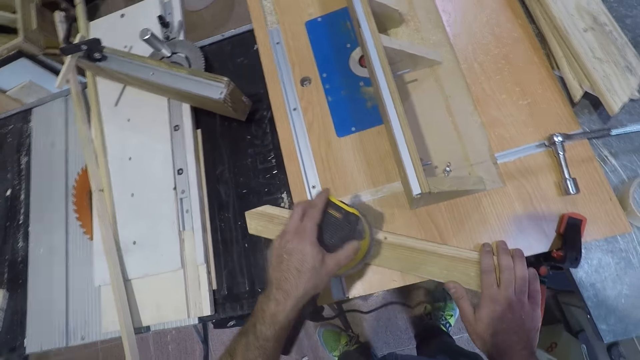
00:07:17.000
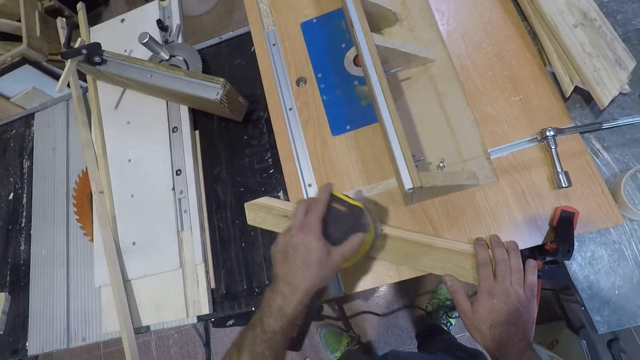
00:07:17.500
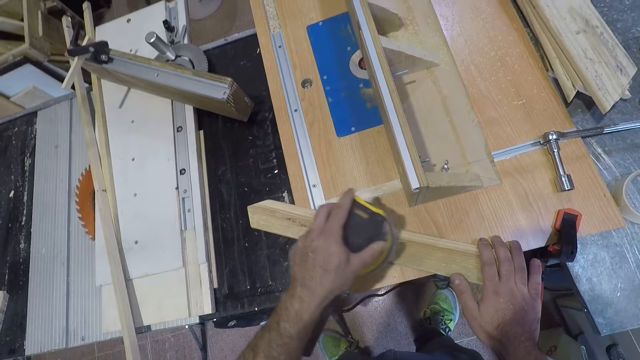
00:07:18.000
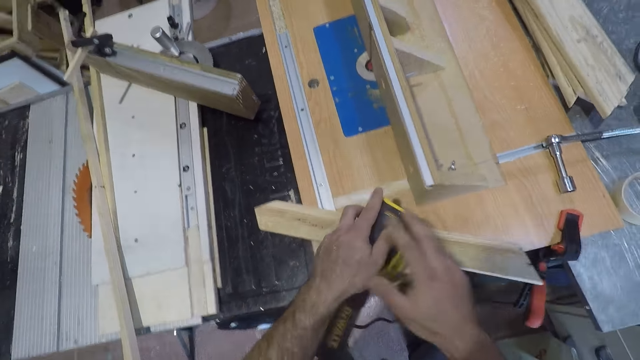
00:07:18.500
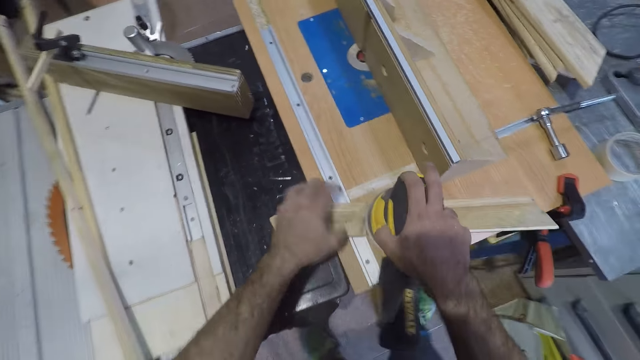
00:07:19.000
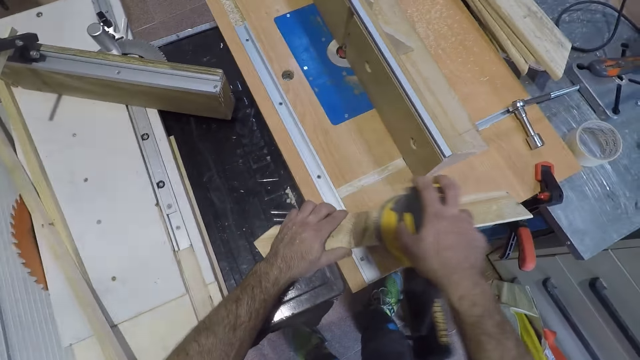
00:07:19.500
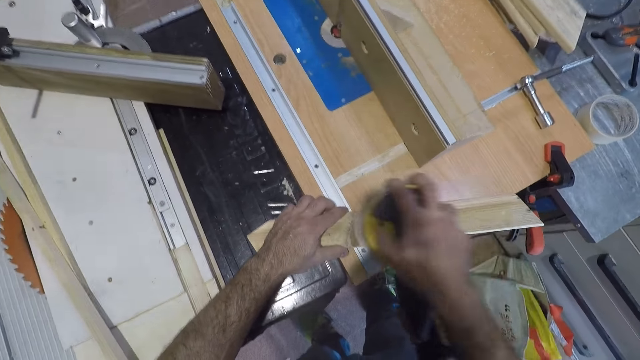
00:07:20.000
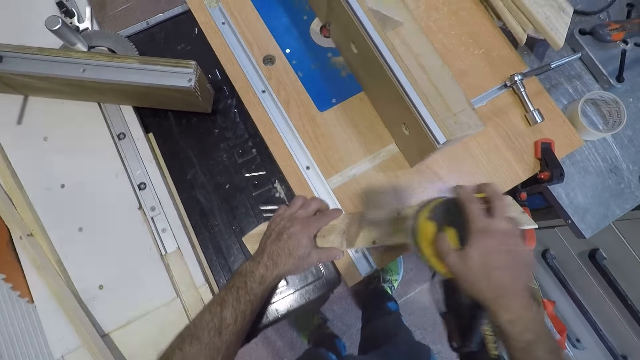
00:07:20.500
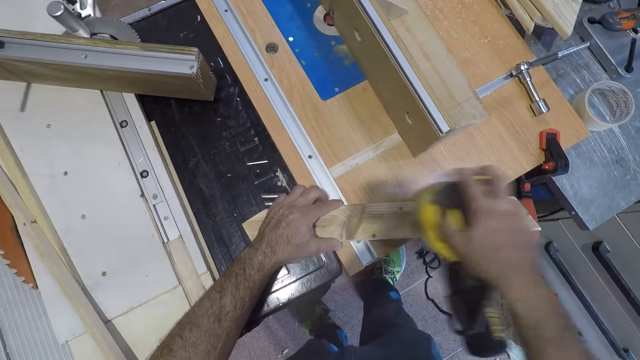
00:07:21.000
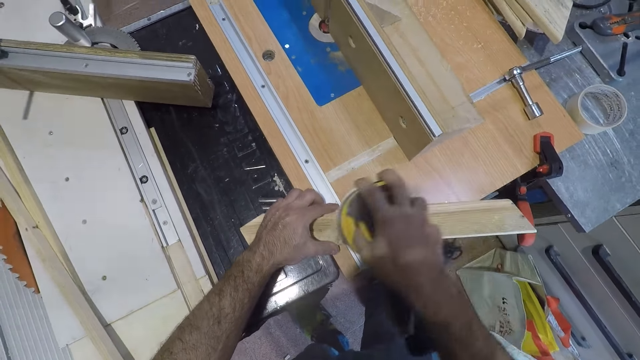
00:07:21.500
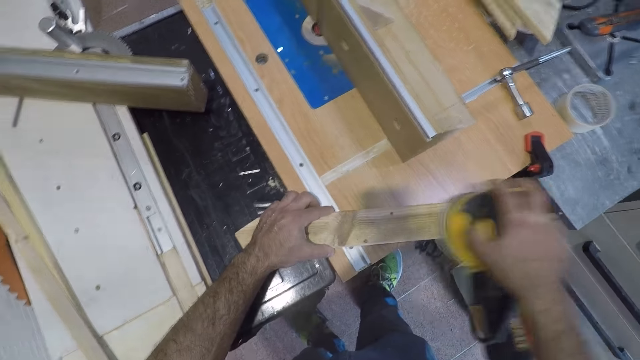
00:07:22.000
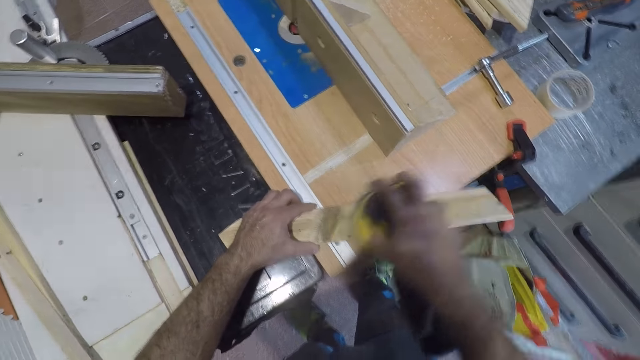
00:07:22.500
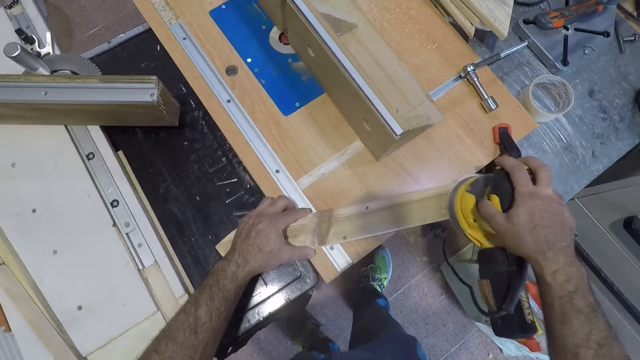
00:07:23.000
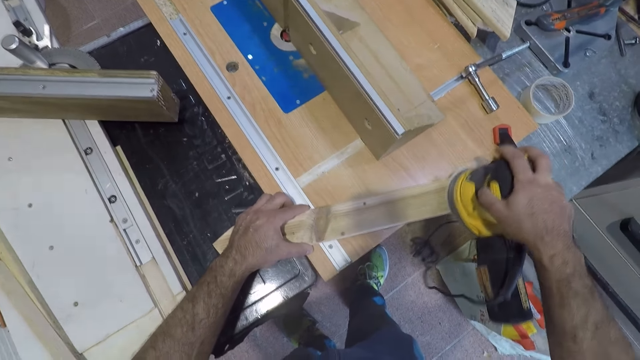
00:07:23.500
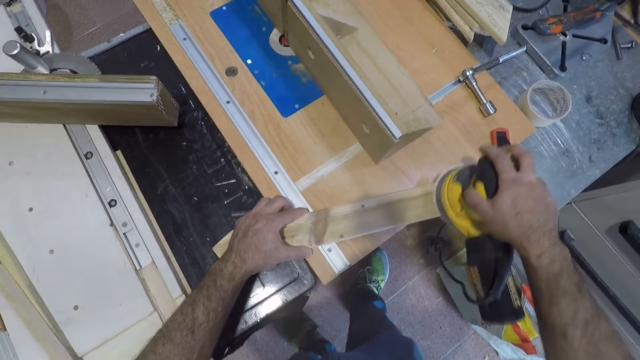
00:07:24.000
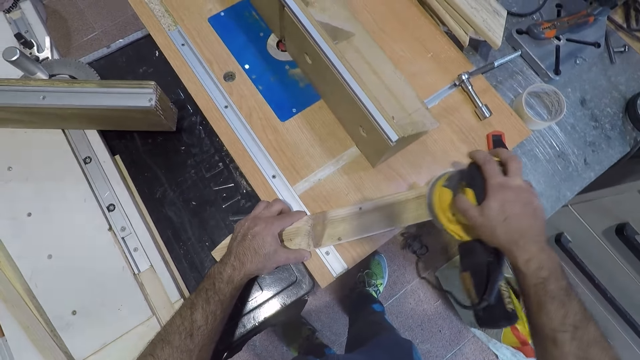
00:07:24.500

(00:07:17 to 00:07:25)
The camera wearer takes the electric wood planer or sander with his right hand. He holds the sander with the other hand. He smoothens the body of the wood with the electric wood planer.

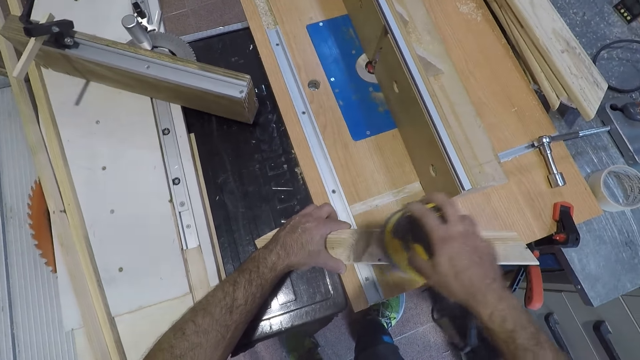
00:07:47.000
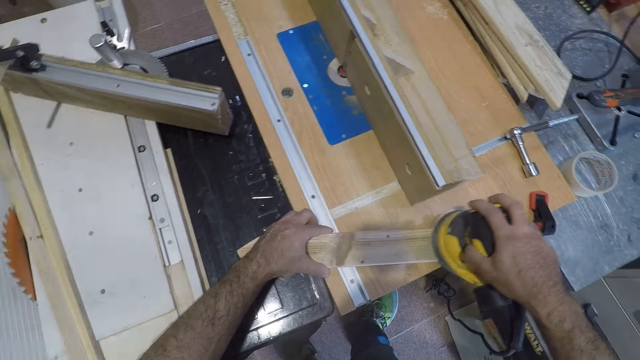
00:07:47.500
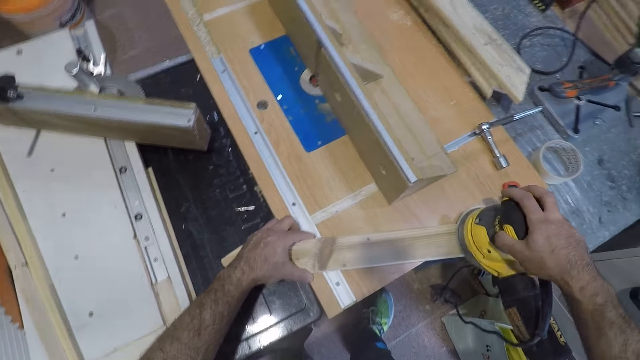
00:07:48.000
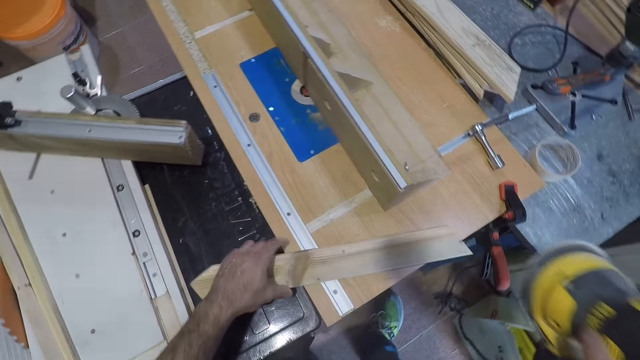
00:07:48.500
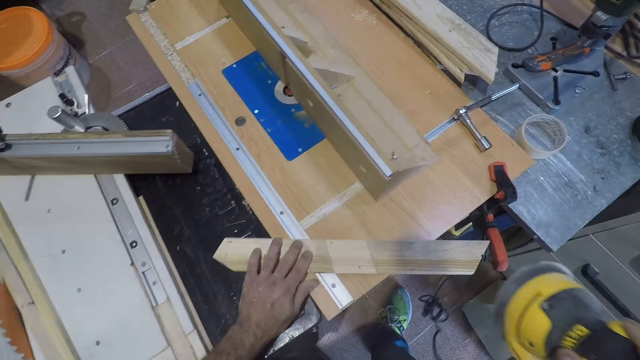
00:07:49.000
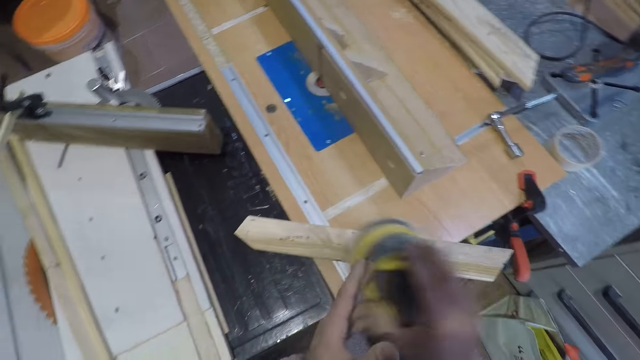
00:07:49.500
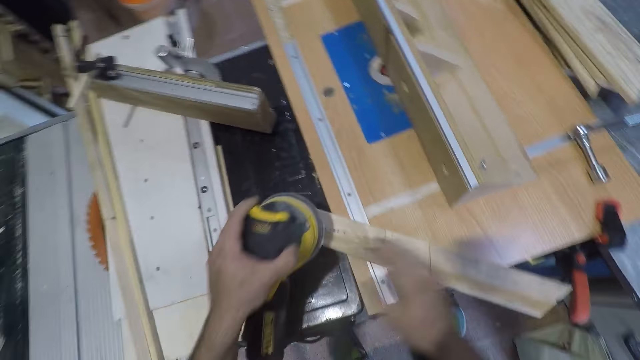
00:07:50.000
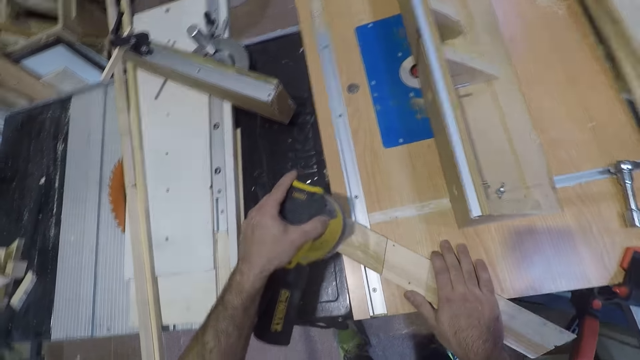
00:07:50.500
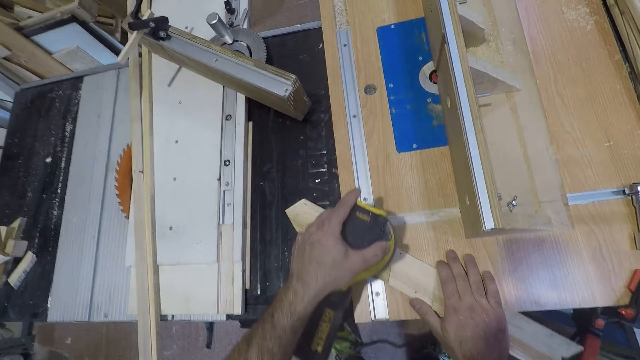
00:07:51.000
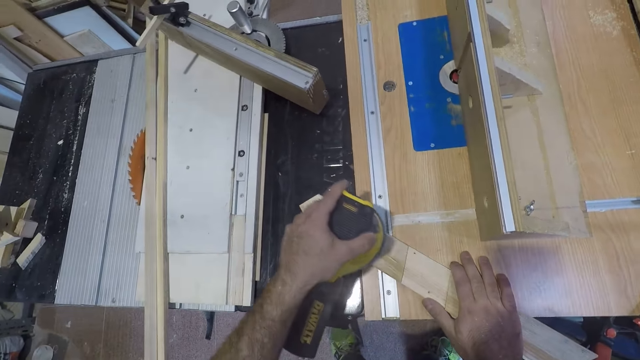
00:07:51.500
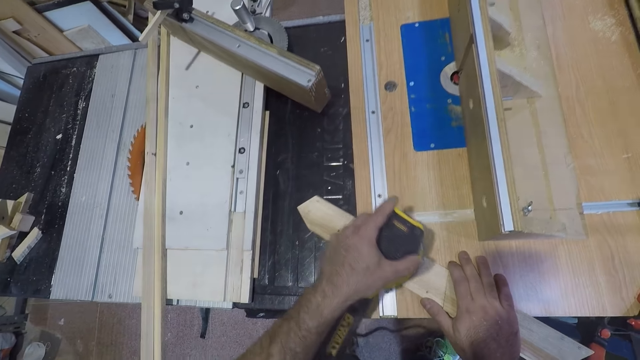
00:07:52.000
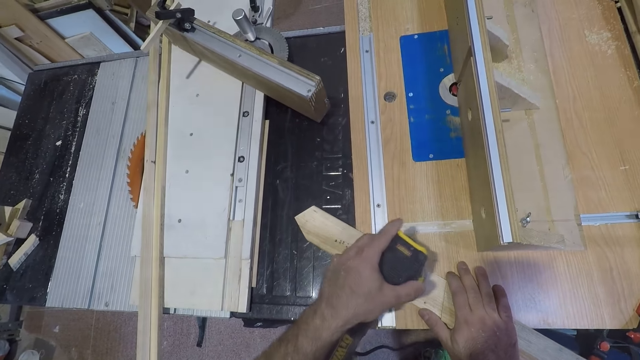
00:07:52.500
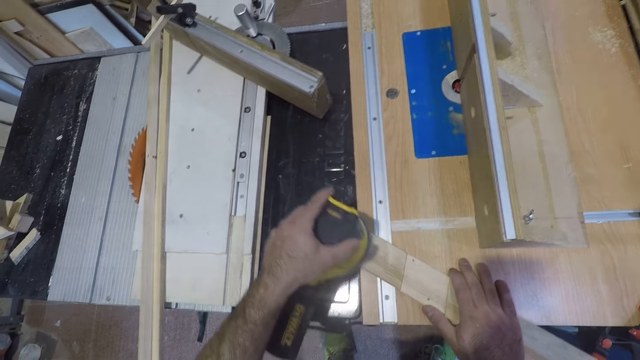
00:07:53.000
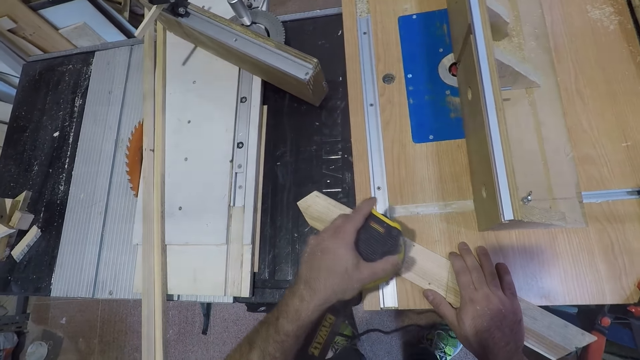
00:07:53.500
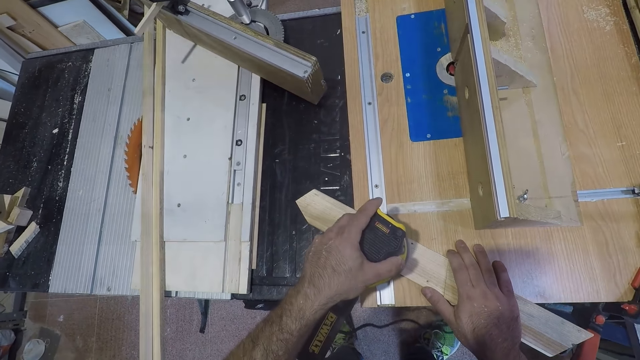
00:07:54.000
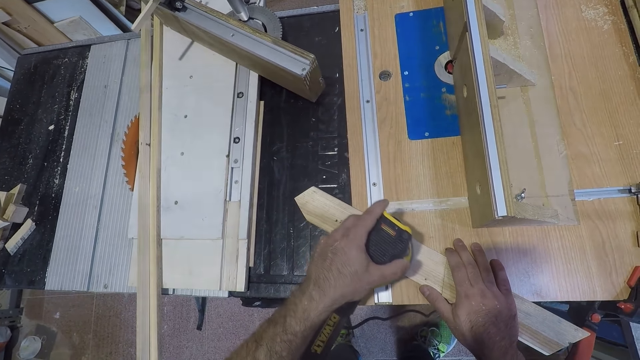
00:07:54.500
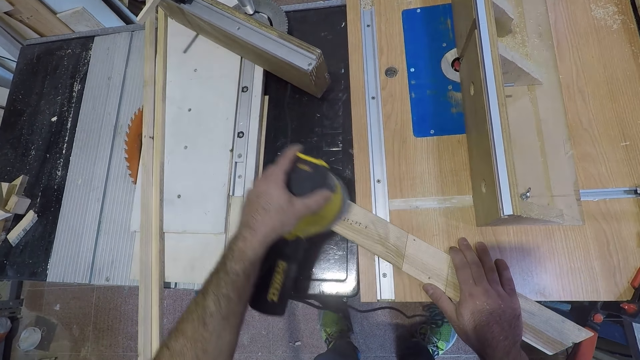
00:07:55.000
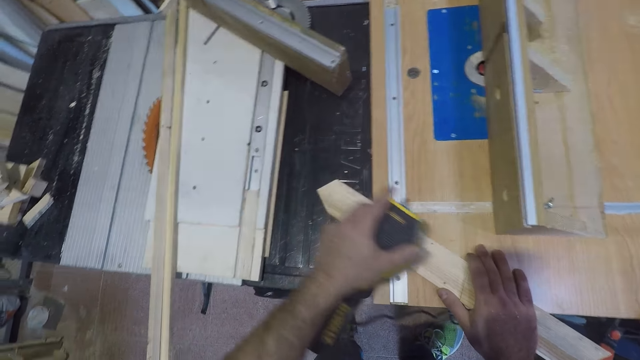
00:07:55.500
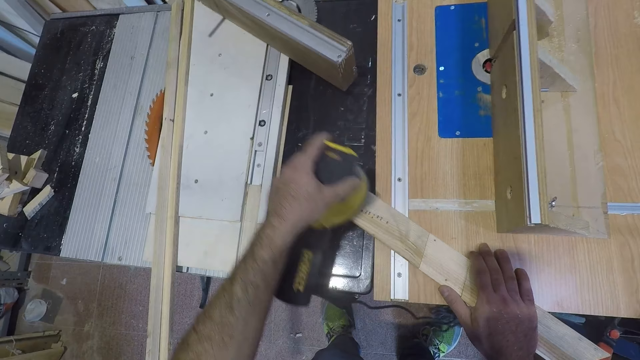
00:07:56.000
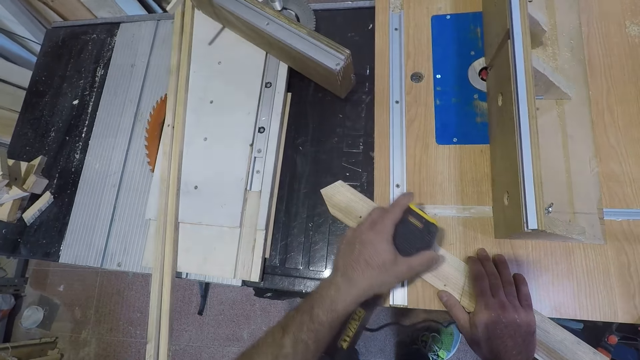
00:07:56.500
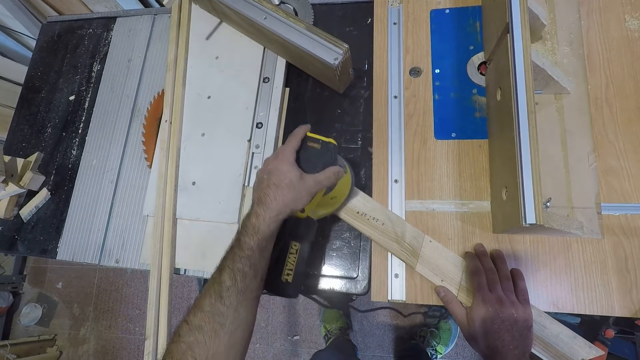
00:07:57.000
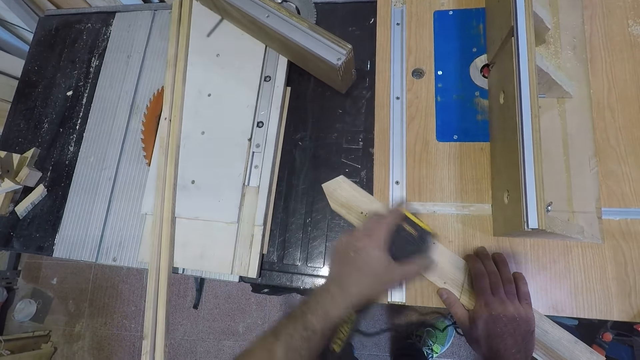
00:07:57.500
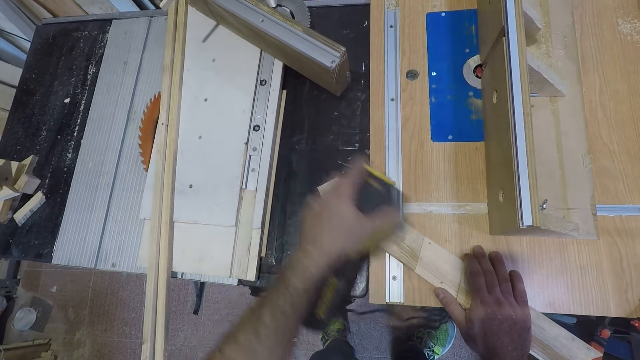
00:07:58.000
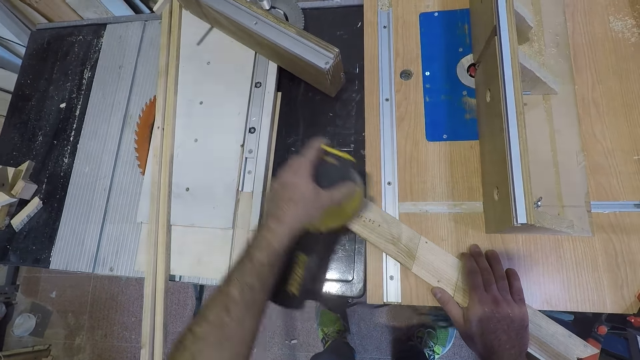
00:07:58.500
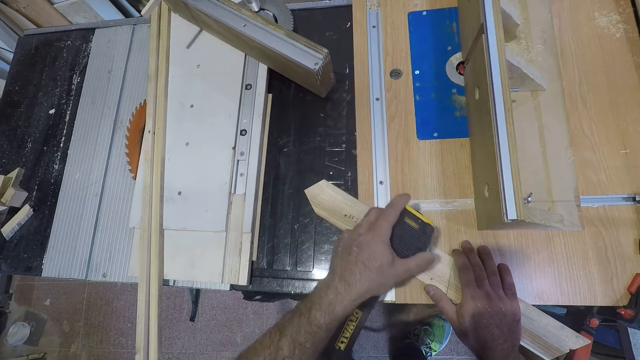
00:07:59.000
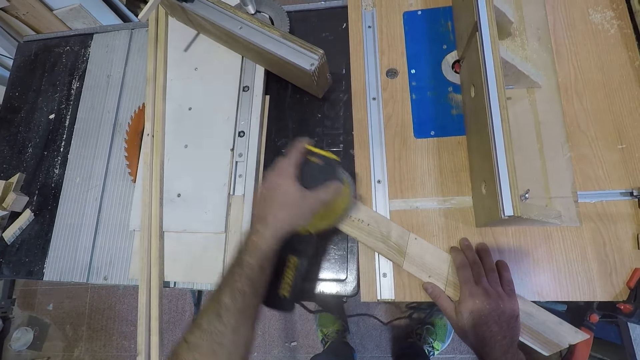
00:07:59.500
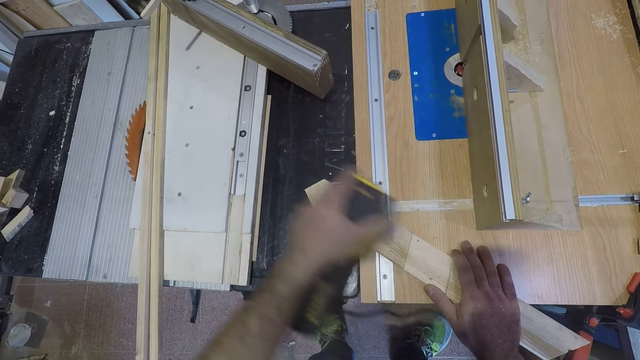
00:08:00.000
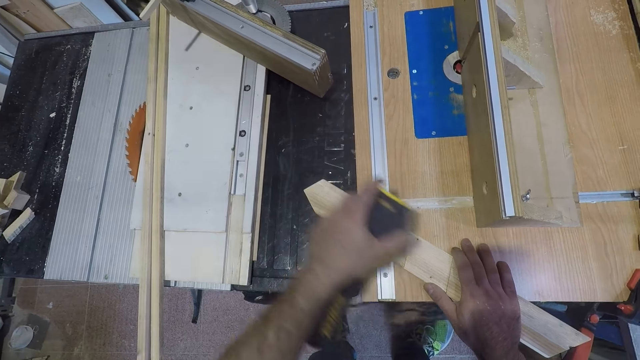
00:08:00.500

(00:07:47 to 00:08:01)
The camera wearer lifts the electric wood planer or sander. He pours the wooden dust particles on the wood away. He turns the wood around. He collects the electric wood planer with his left hand from his right. He holds the sander with the other hand. He holds down the wood. He smoothens the body of the wood with the electric wood planer.
